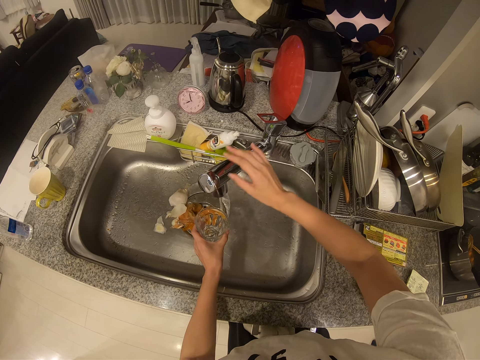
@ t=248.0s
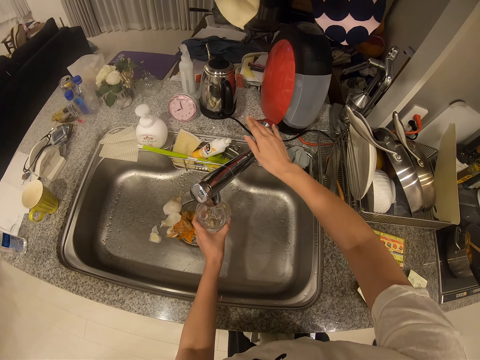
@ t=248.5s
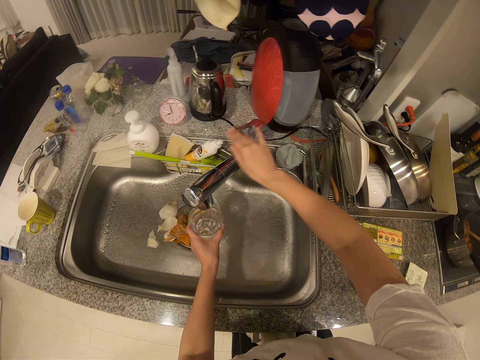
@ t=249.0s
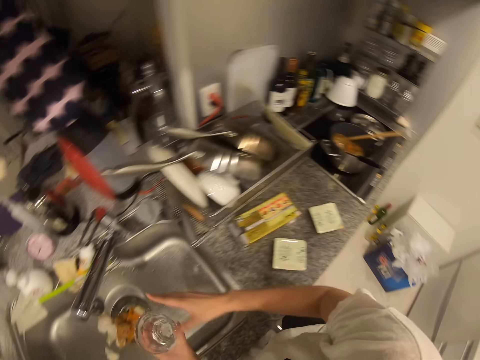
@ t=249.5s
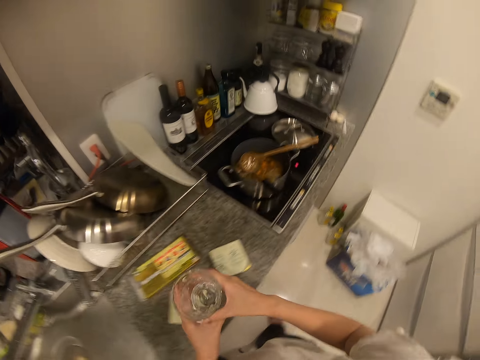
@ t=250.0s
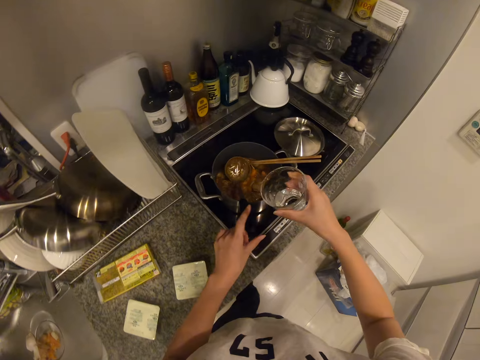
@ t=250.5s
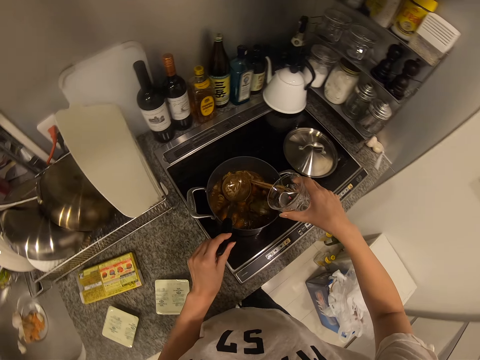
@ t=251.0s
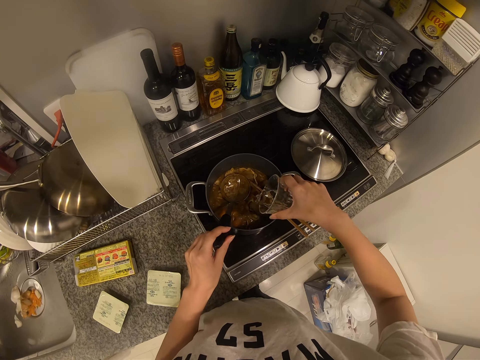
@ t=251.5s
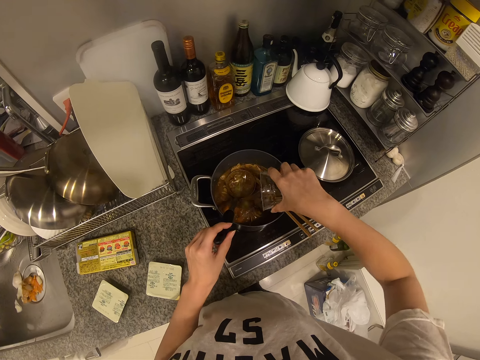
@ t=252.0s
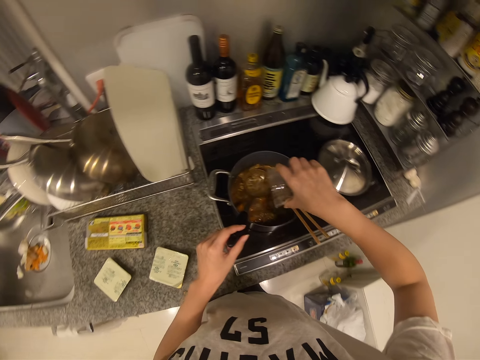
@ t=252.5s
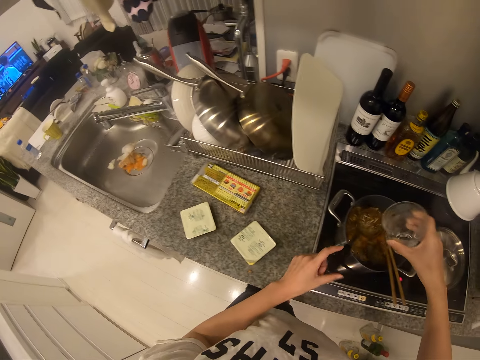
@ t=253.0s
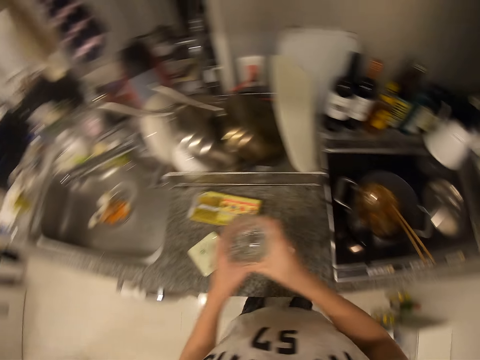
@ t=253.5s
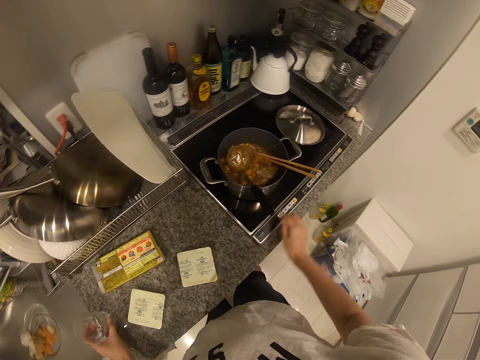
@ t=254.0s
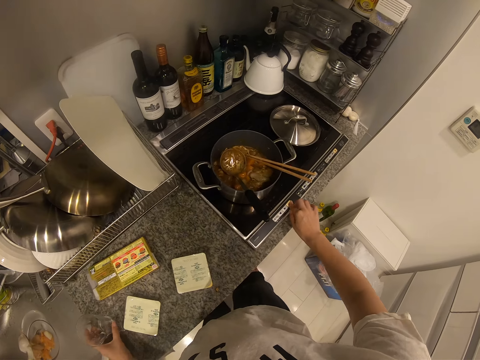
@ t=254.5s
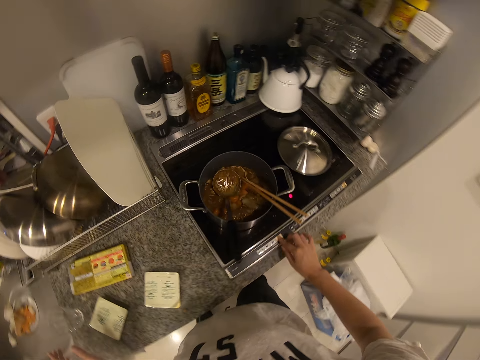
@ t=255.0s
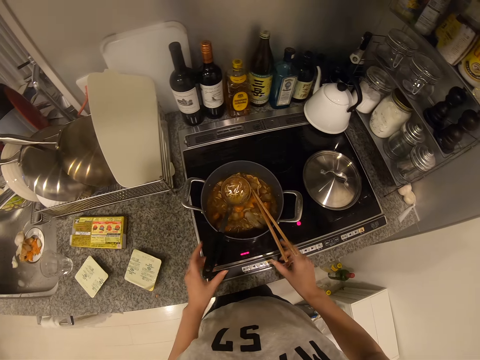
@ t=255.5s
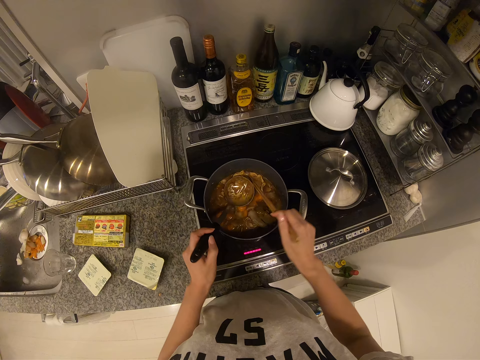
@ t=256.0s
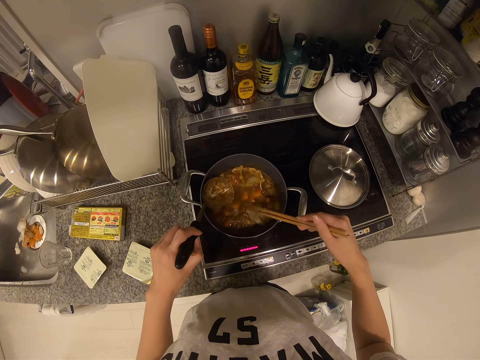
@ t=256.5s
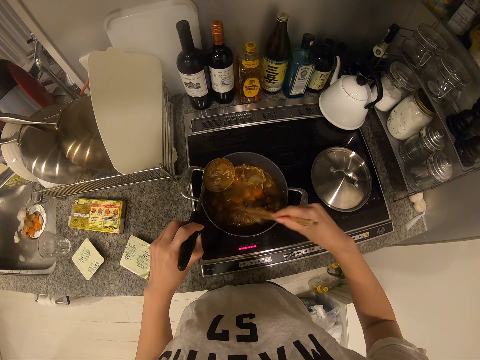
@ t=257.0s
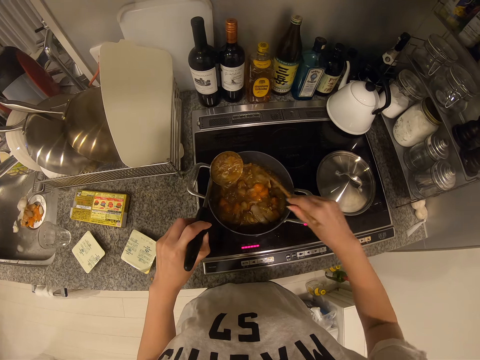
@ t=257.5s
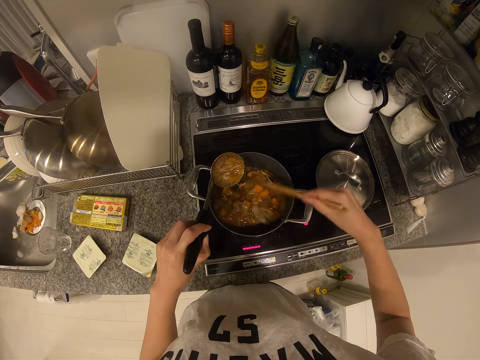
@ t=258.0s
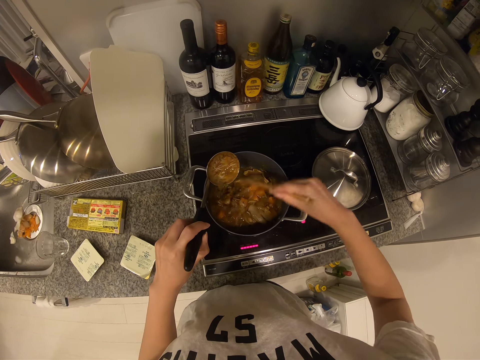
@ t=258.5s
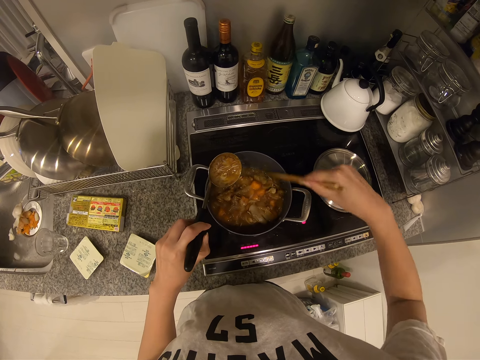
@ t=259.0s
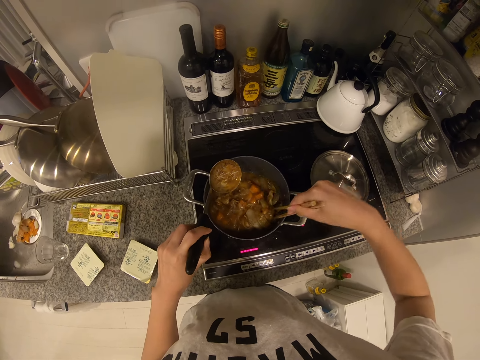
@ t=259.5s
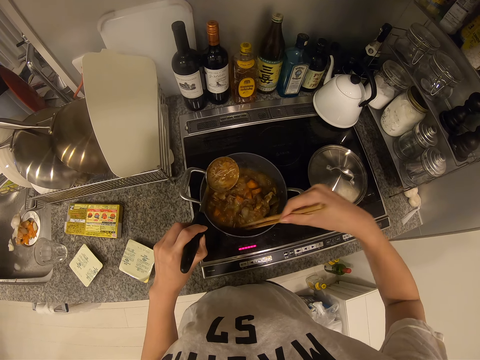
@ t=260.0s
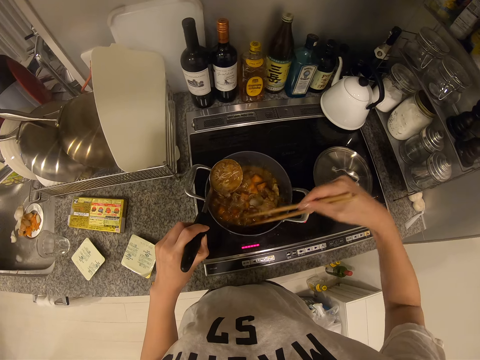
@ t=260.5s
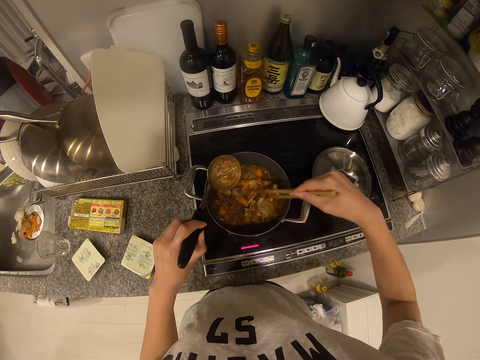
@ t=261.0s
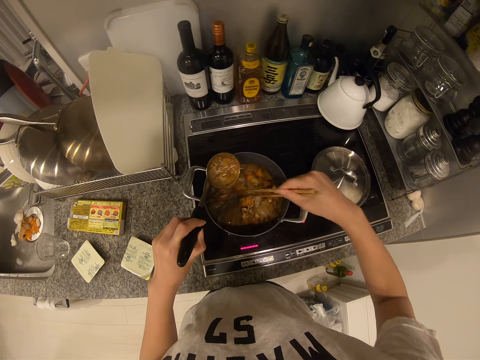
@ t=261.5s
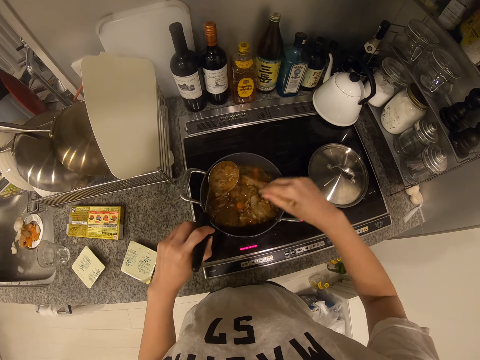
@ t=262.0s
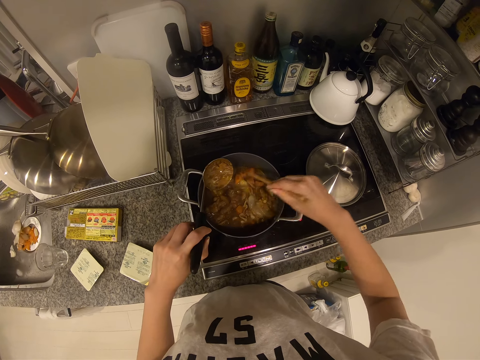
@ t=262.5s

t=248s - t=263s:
The camera wearer collects some water with the cup. They close the tap. They hold the spoon. They pour the water into the food in the cooking pot. They drop the cup on the counter. They press the cooker controller. They pick up the spoon. They pick up the chopsticks. They stir the food with the chopstick.

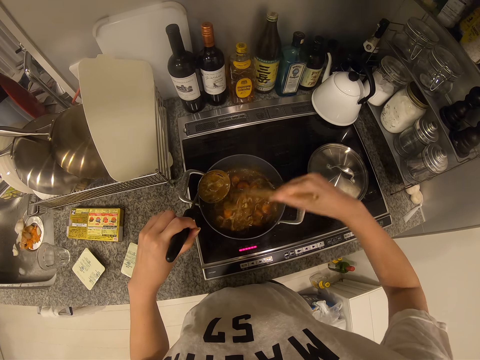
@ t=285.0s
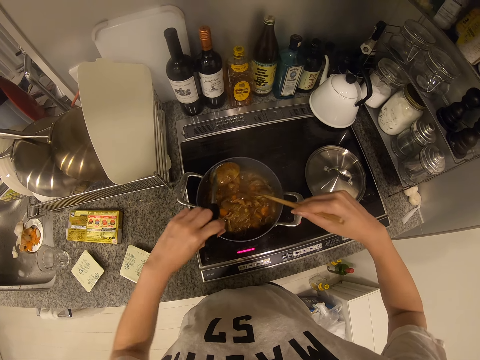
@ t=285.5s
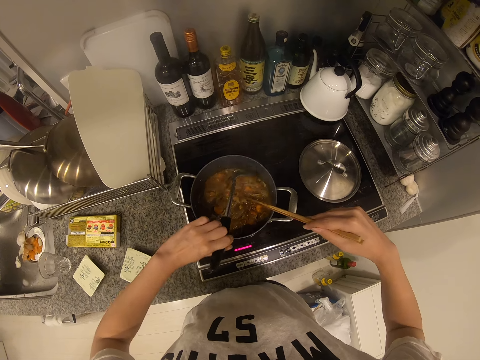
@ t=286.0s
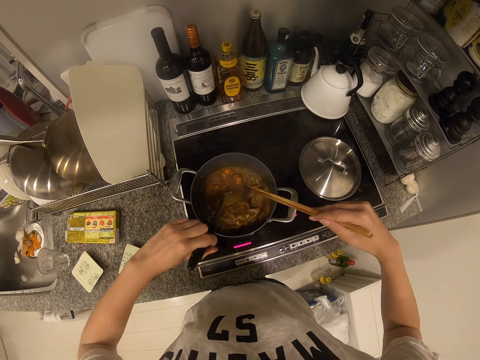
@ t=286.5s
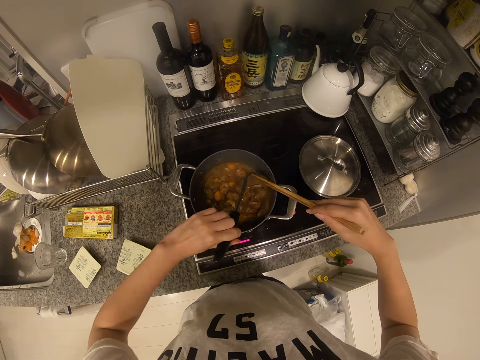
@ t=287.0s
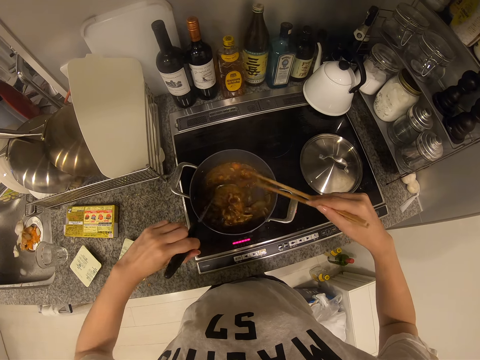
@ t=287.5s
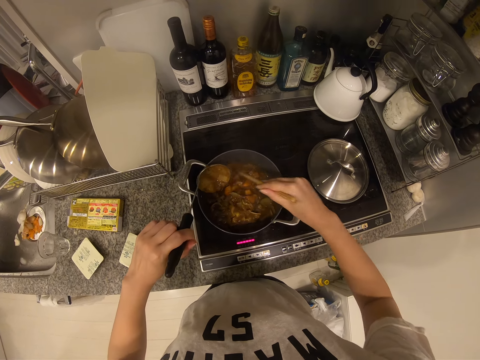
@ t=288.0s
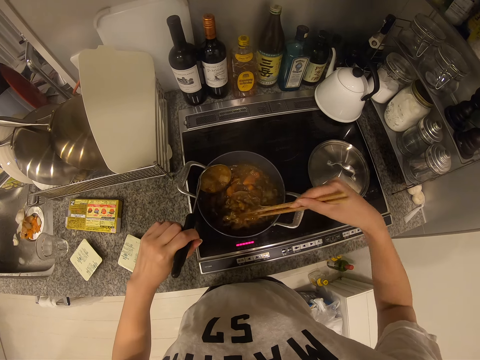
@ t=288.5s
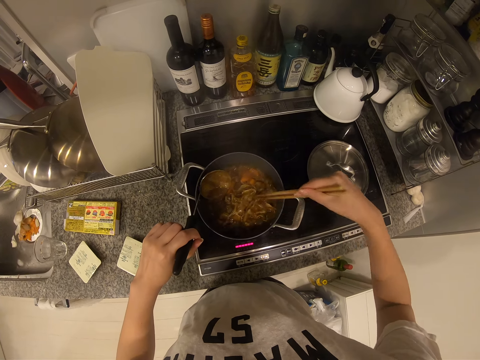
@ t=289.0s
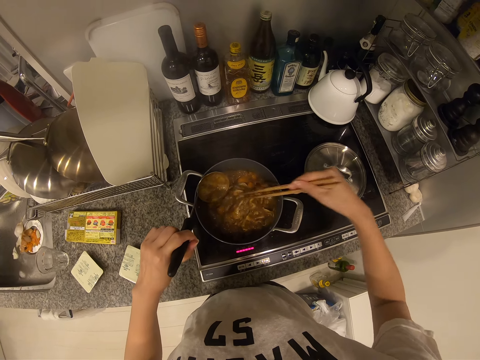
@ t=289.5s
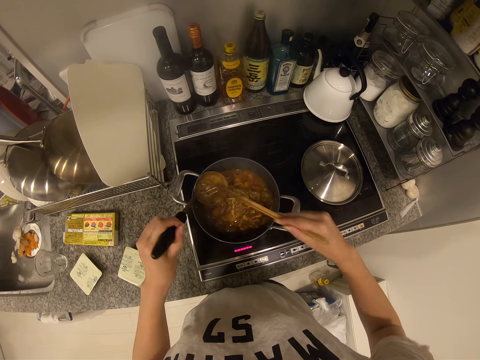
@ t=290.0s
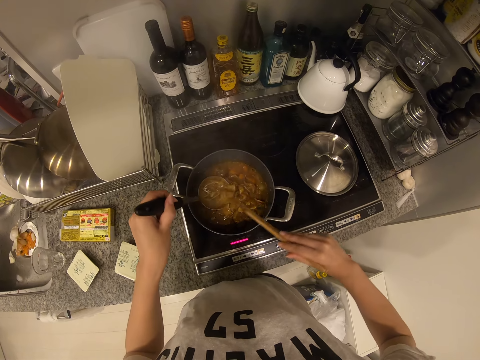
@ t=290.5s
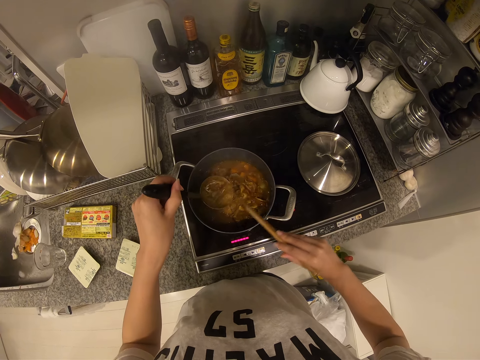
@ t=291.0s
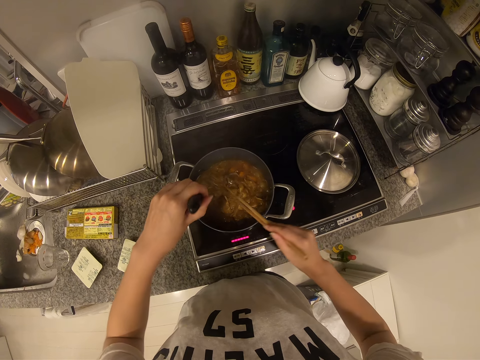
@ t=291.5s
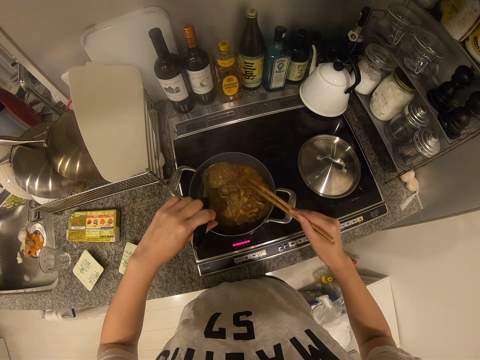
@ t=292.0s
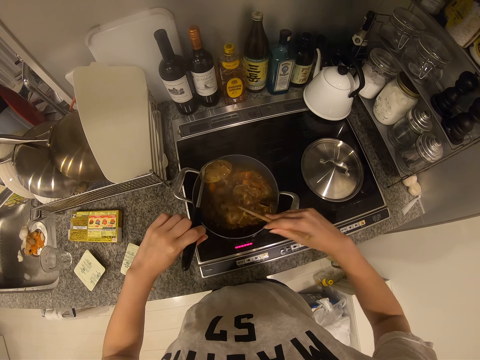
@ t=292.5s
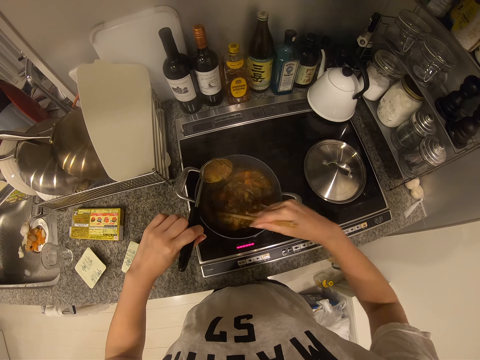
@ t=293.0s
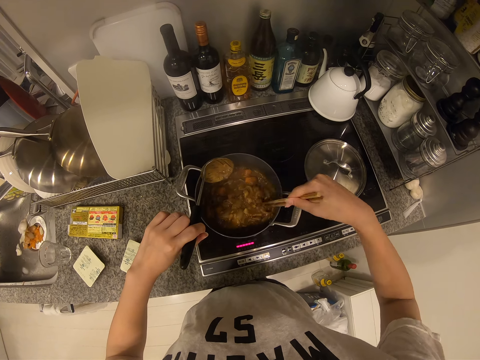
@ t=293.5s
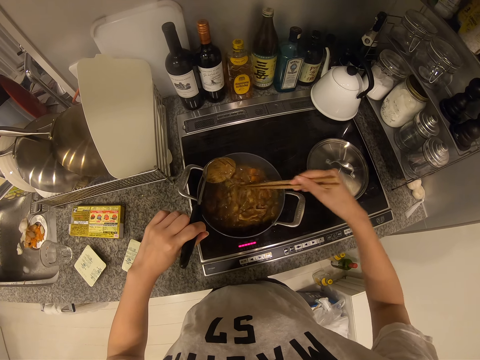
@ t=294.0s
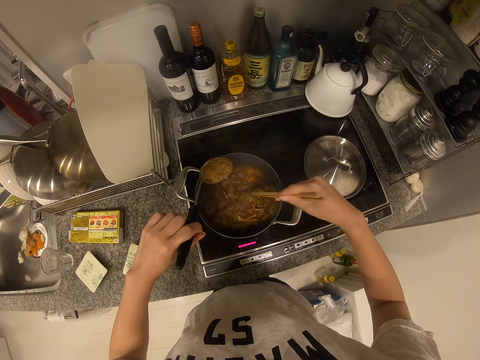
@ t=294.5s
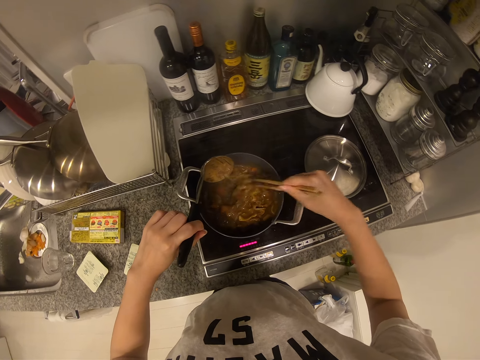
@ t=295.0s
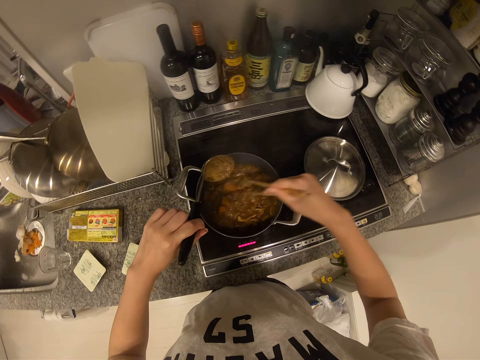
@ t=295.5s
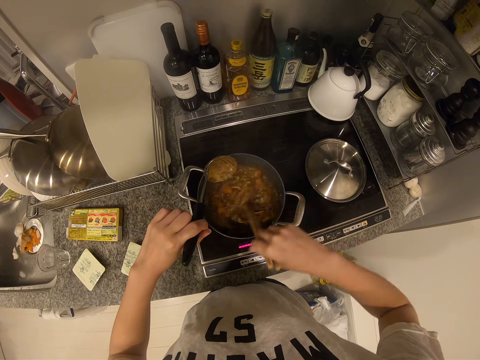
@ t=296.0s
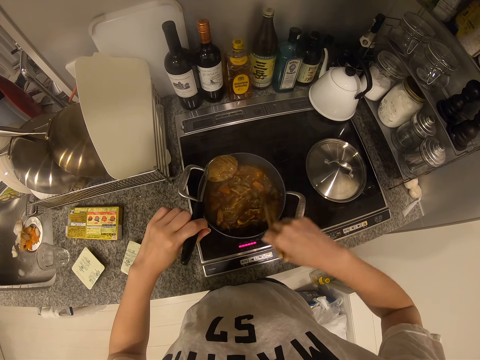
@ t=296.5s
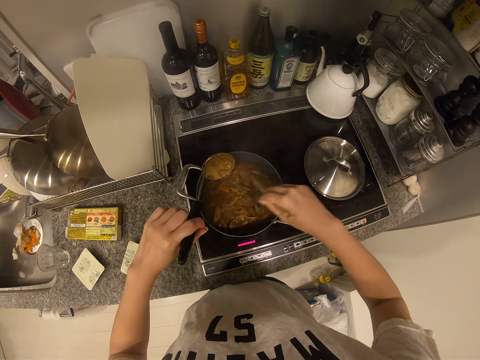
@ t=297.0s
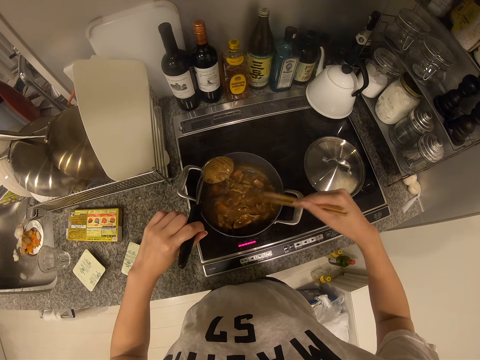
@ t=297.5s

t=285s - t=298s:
The camera wearer stirs the soup with the spoon. They stir the soup with the chopstick. They remove food remnants from the serving spoon with the chopstick. They stir the soup with the chopstick.
